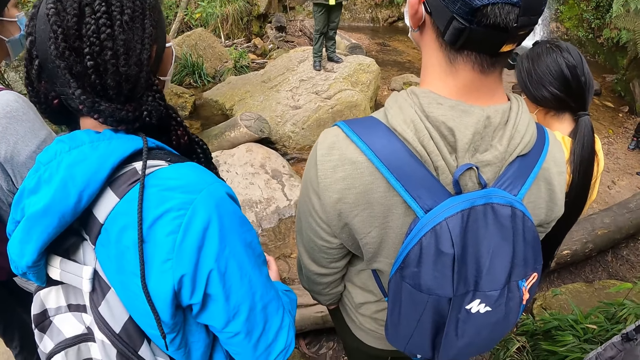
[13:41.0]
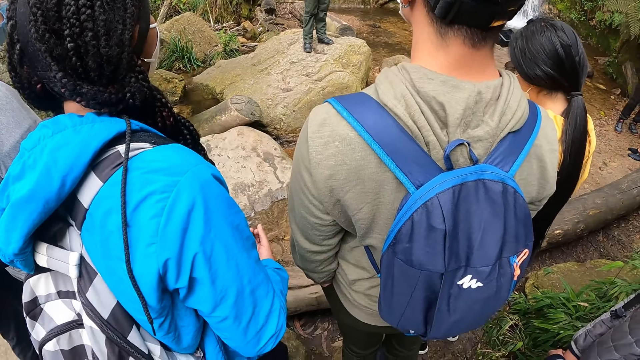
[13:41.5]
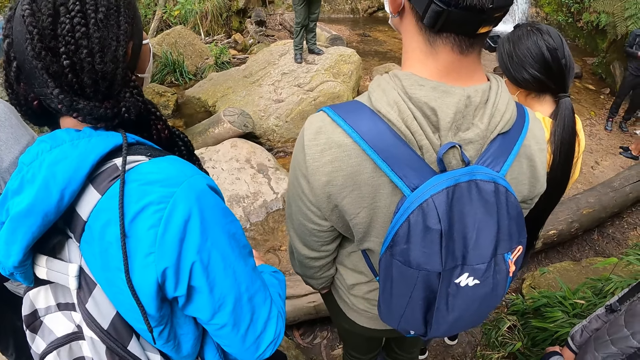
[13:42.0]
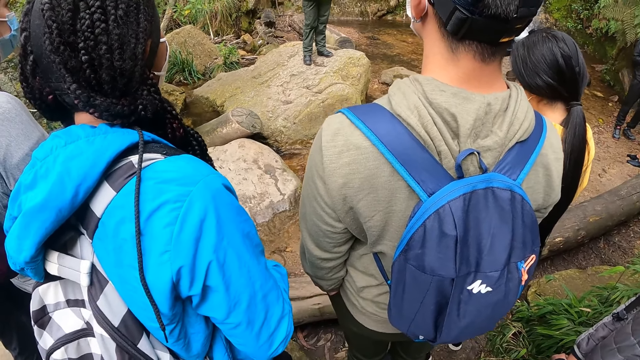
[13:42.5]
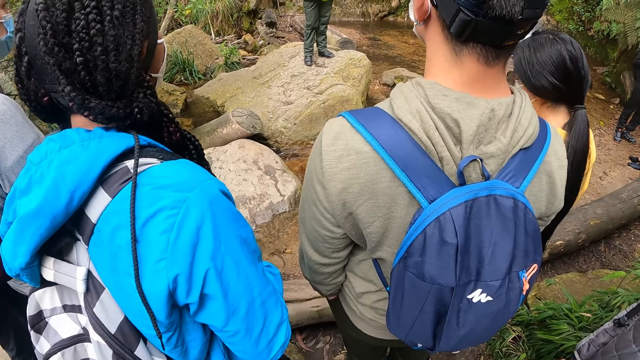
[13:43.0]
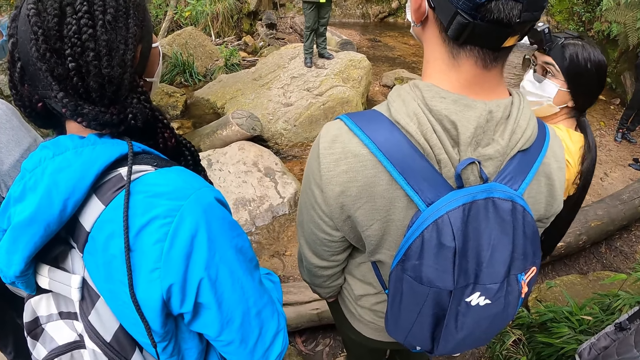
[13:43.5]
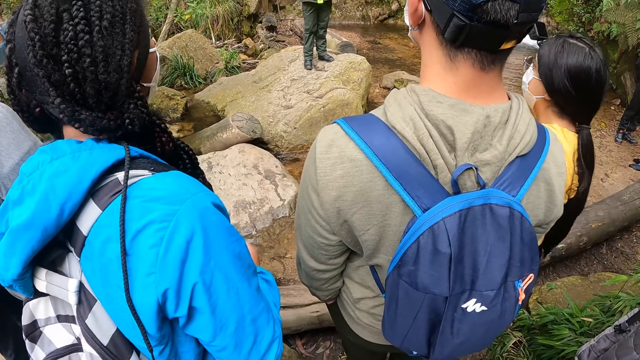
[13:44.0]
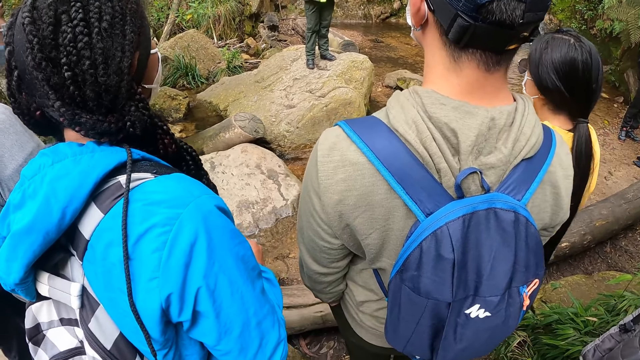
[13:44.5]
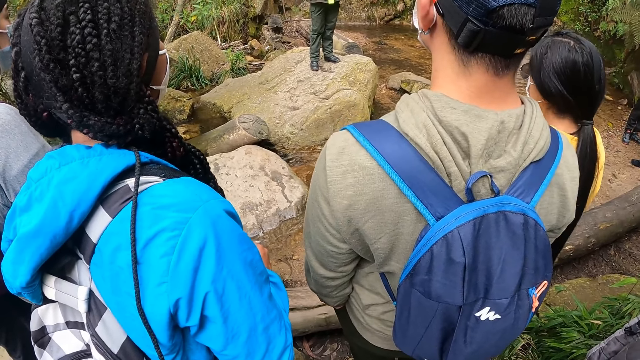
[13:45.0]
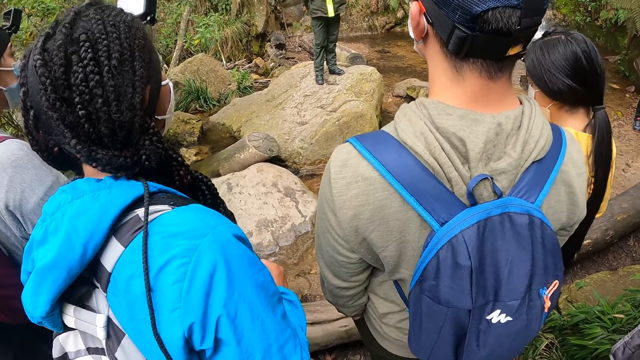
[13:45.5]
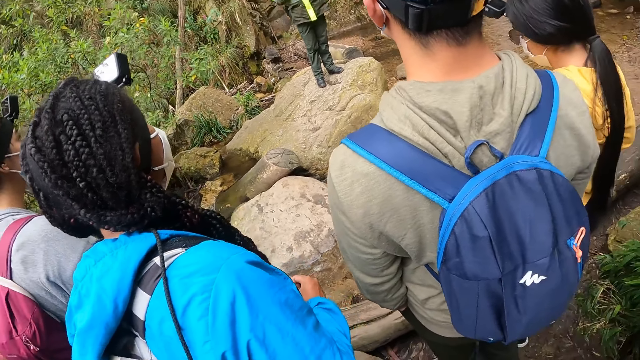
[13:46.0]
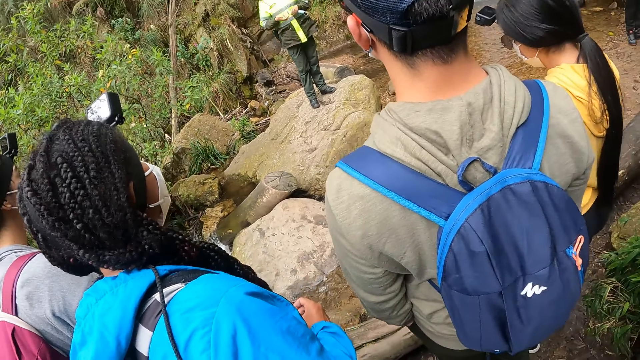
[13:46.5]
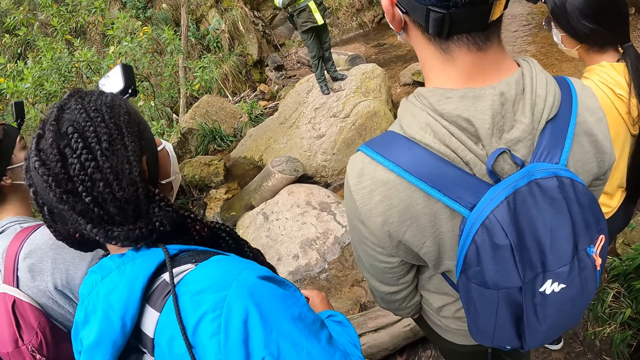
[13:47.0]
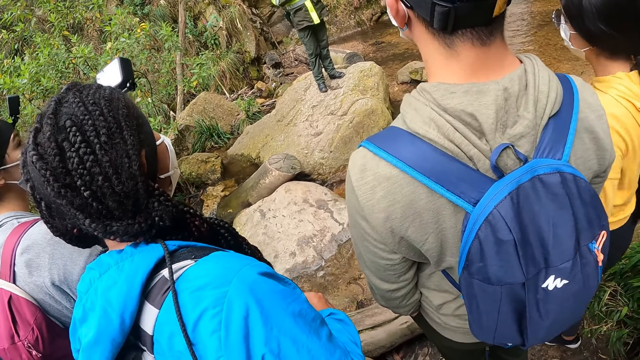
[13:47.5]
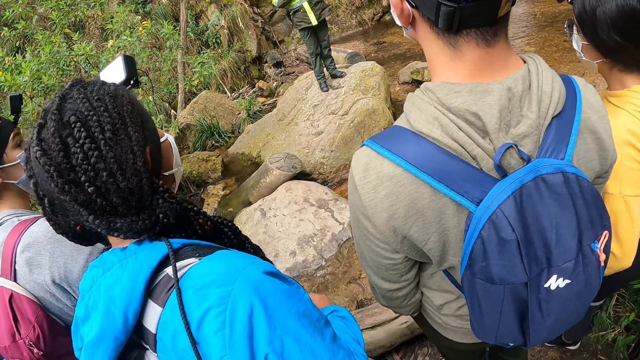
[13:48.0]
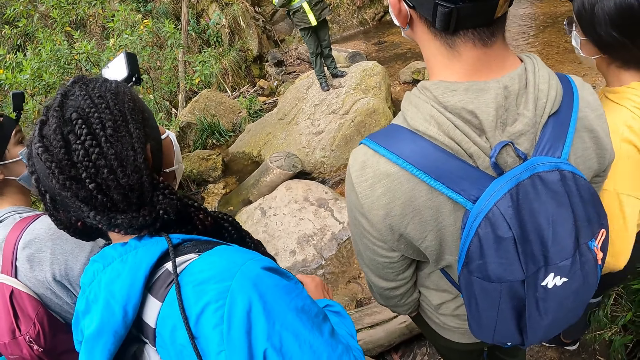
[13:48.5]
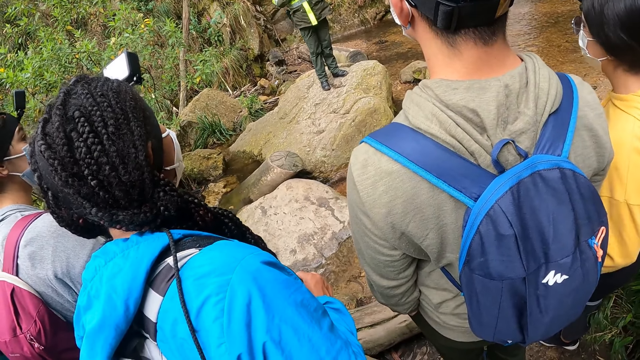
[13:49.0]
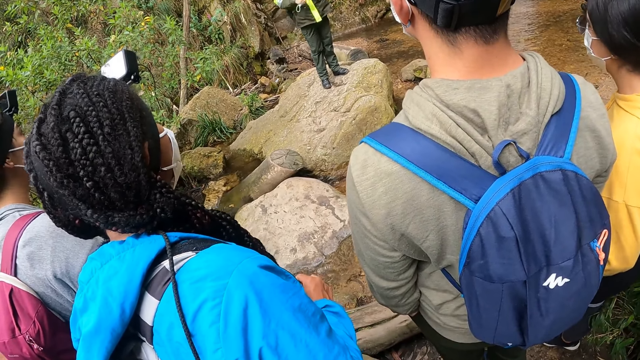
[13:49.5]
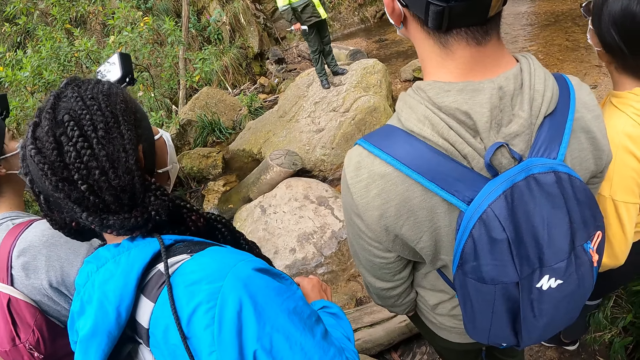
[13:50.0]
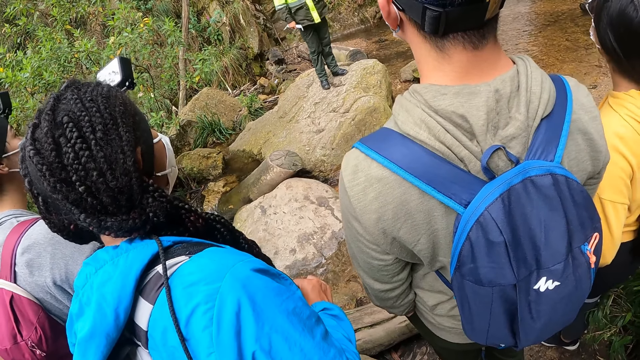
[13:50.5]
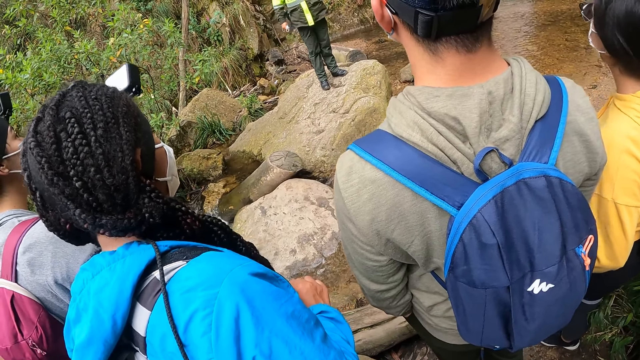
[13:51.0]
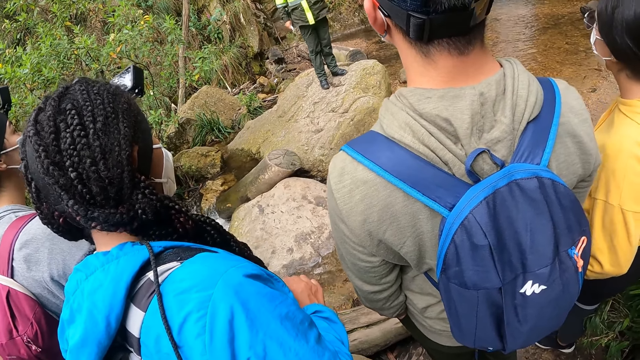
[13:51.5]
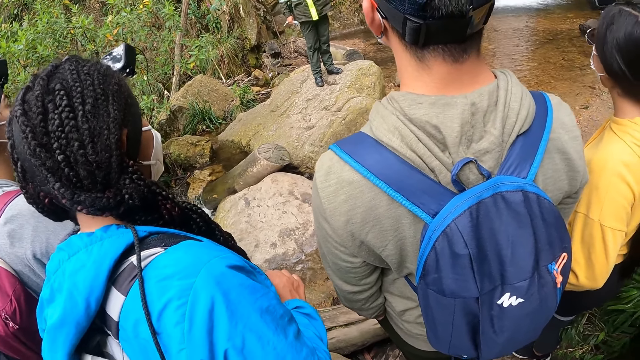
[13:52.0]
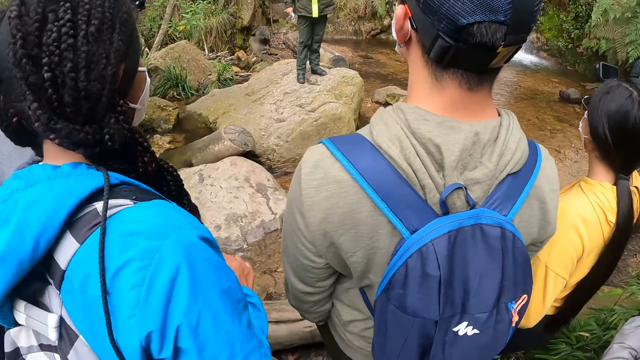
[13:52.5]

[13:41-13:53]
The man drops his right hand and holds a nose mask with his right hand.

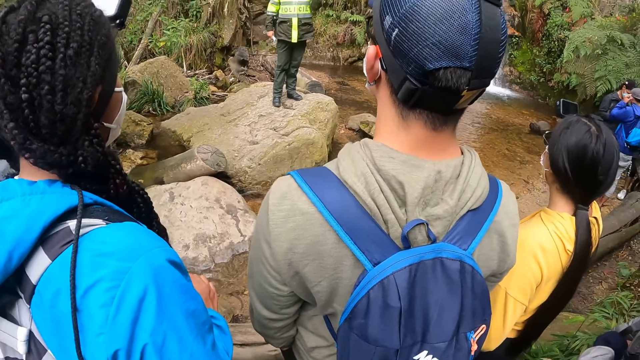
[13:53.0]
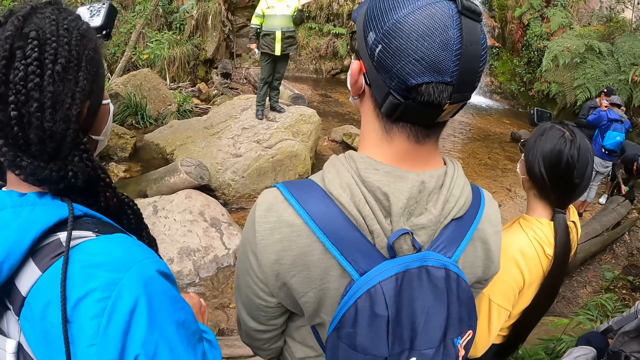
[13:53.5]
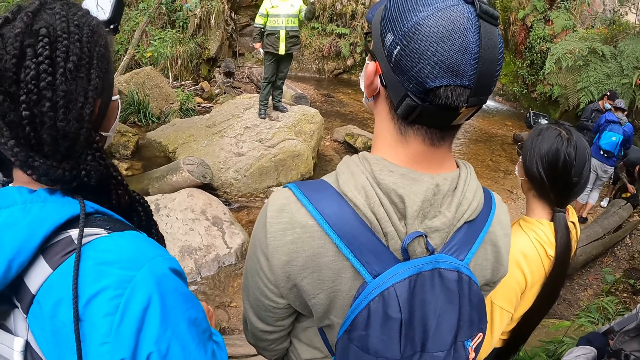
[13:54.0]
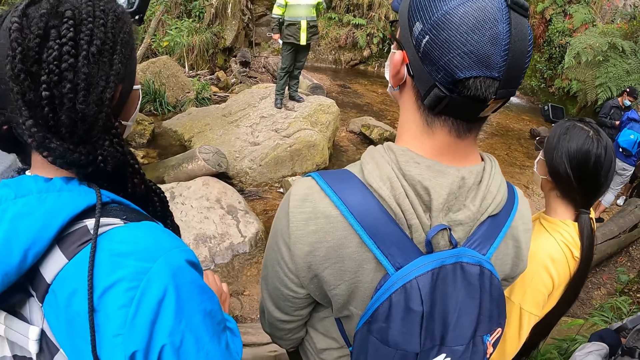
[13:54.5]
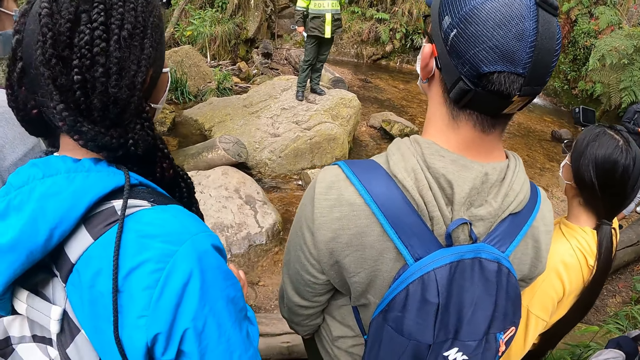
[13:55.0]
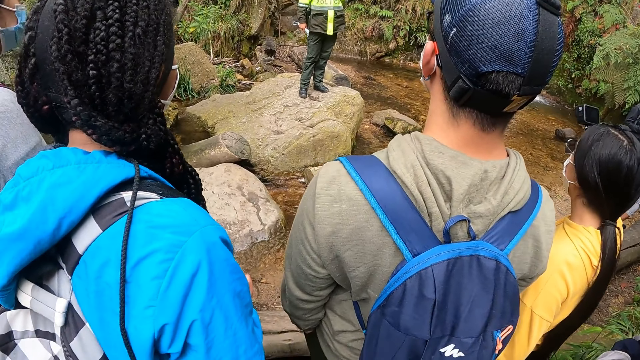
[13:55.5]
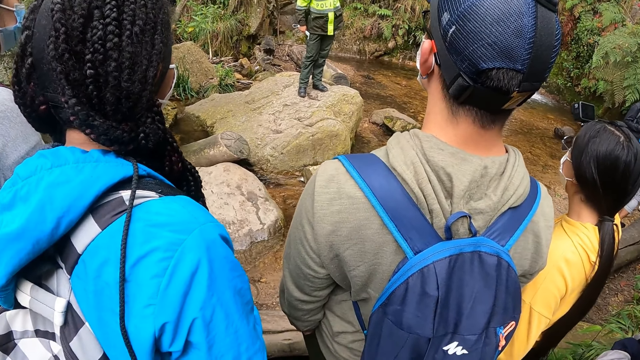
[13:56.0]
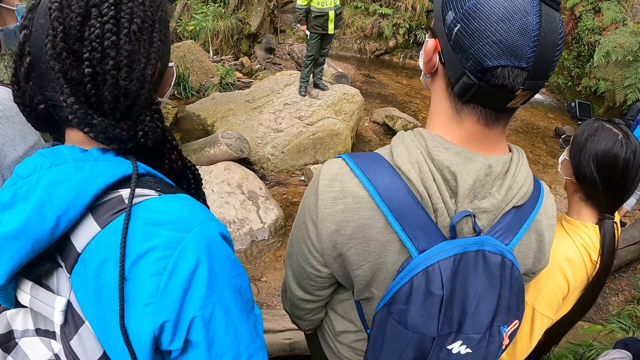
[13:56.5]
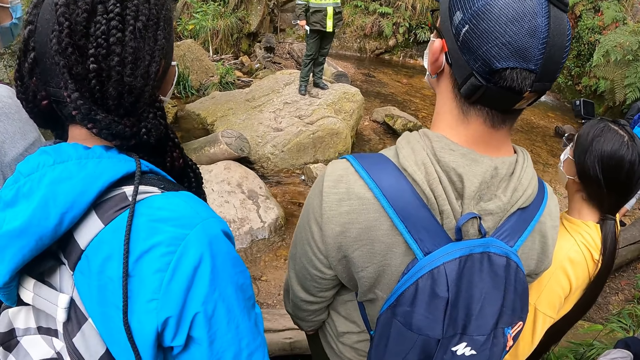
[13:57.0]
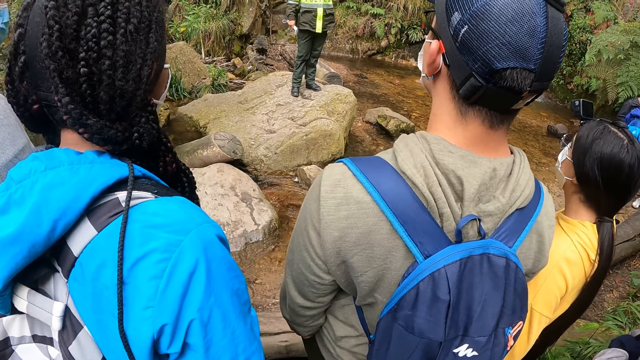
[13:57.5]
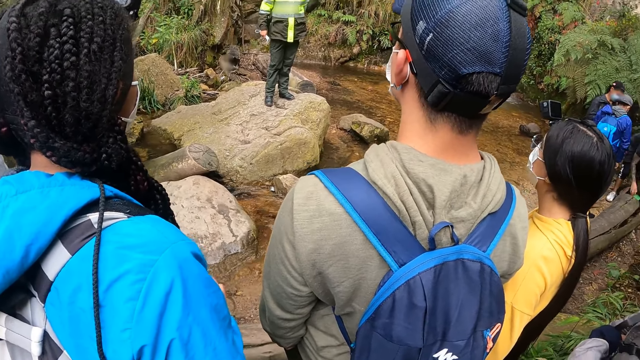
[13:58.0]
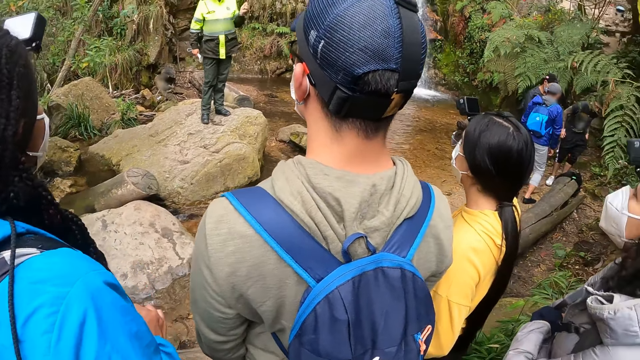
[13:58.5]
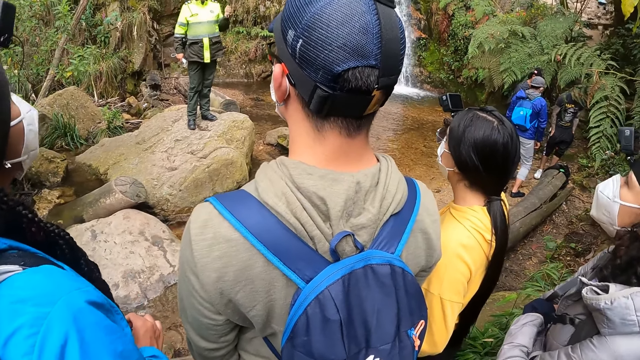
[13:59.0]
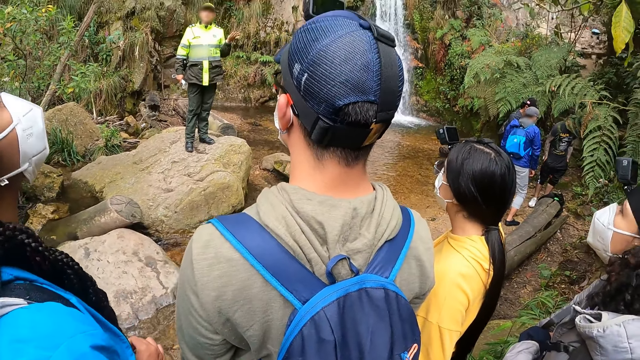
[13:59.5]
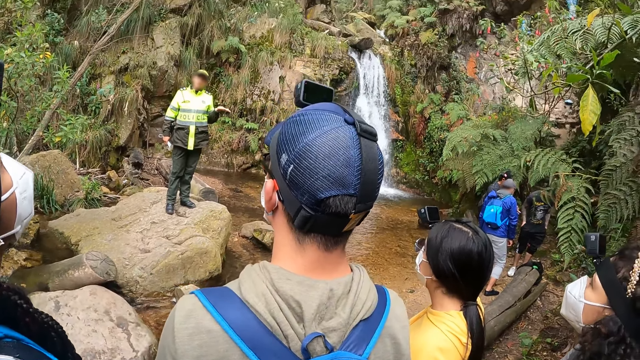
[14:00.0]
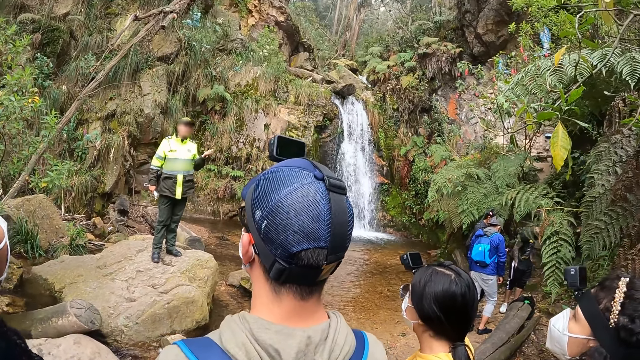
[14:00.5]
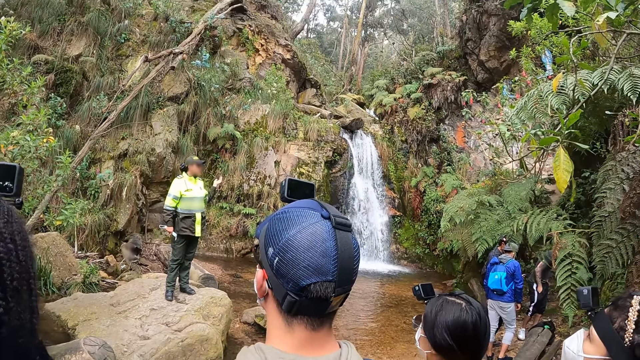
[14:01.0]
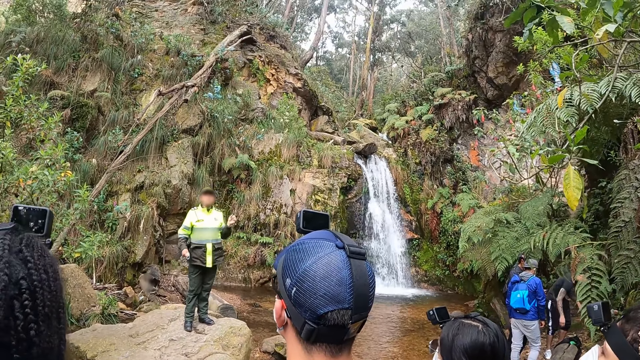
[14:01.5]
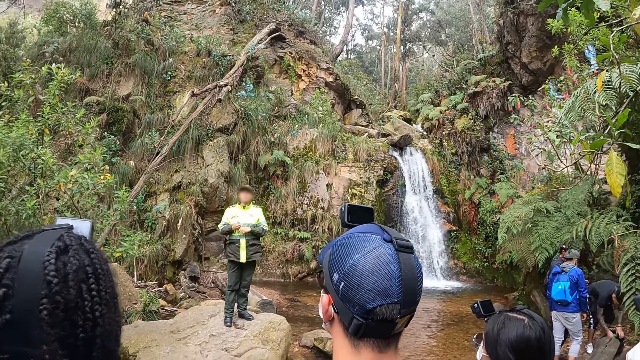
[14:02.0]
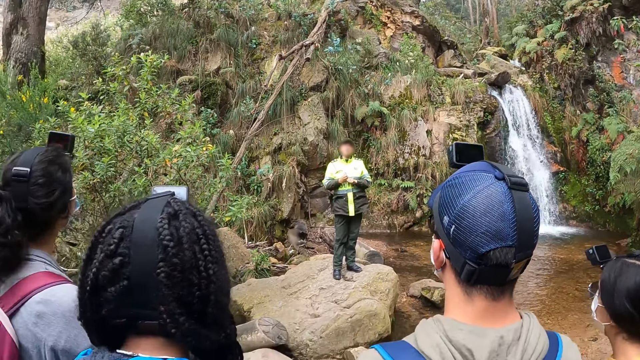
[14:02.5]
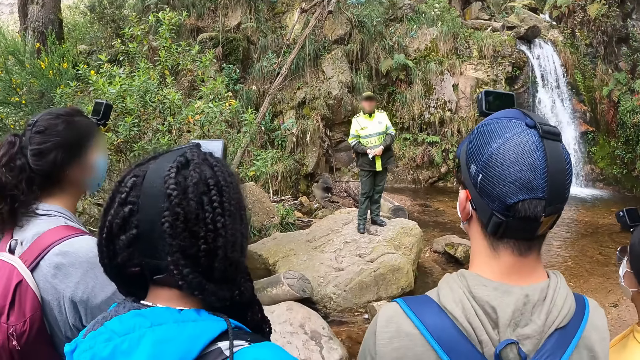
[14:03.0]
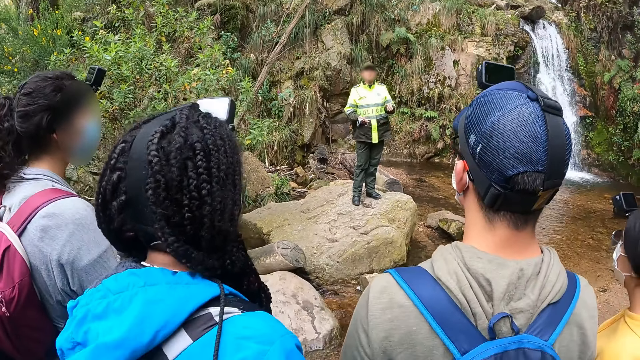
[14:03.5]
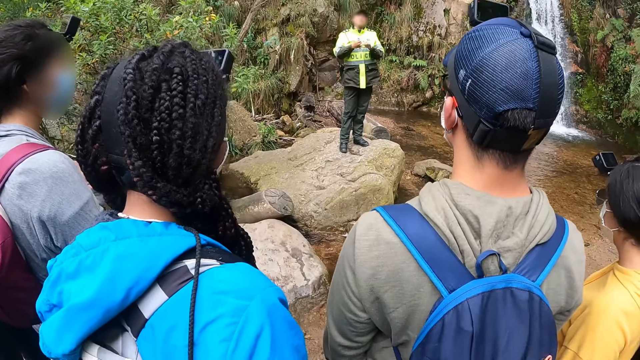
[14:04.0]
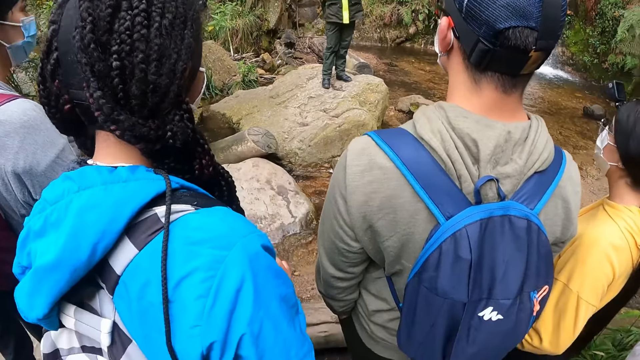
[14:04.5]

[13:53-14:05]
The man demonstrates with his left hand. Another man removes some oranges from his backpack on the floor with his right hand. The other man removes both hands from the backpack on the floor and puts both hands inside his pocket. The other man touches the backpack on the floor with both hands. The first man demonstrates with both hands.
